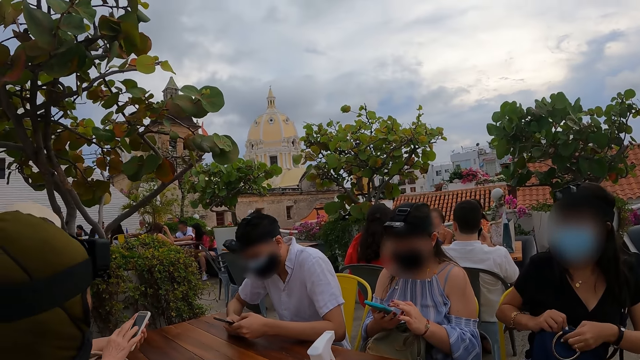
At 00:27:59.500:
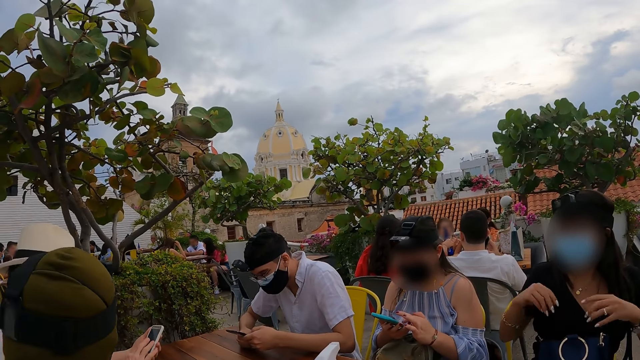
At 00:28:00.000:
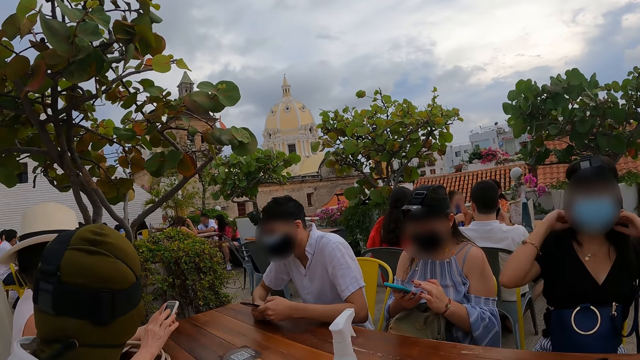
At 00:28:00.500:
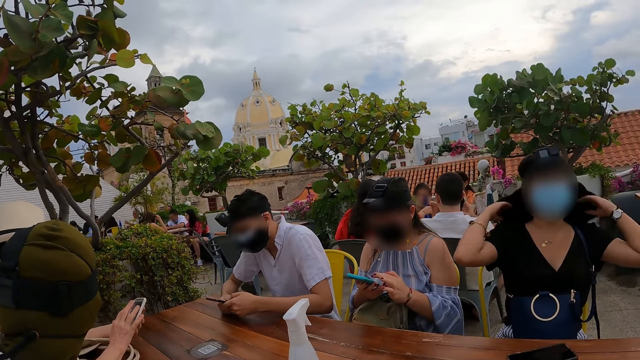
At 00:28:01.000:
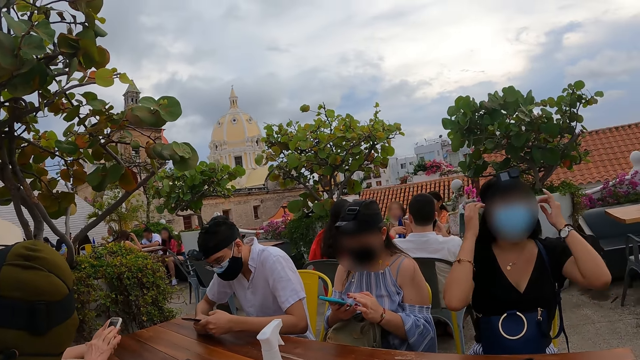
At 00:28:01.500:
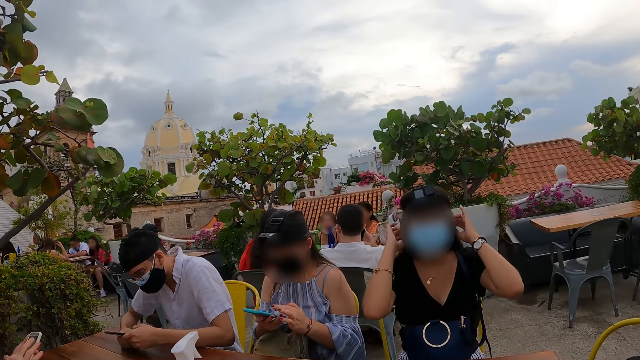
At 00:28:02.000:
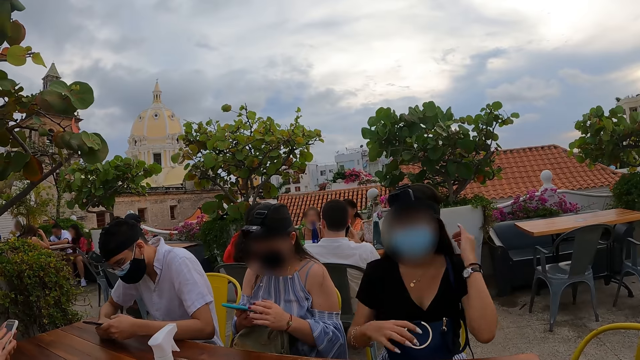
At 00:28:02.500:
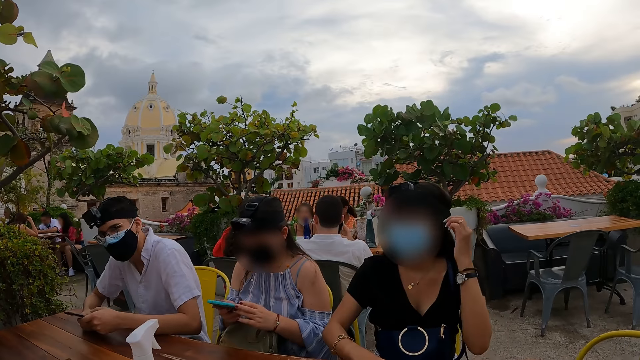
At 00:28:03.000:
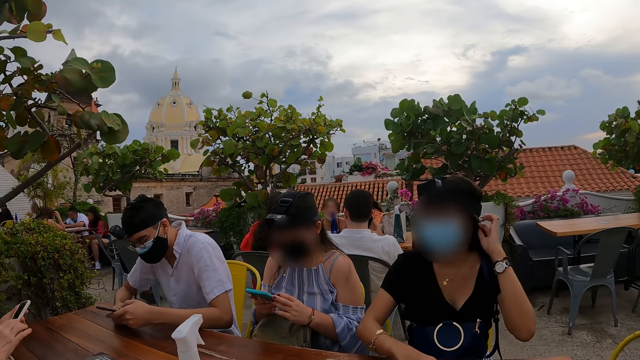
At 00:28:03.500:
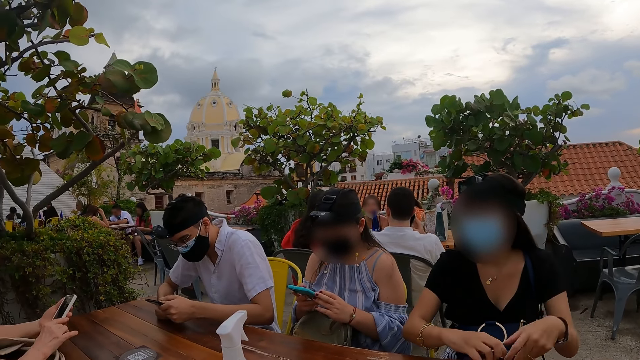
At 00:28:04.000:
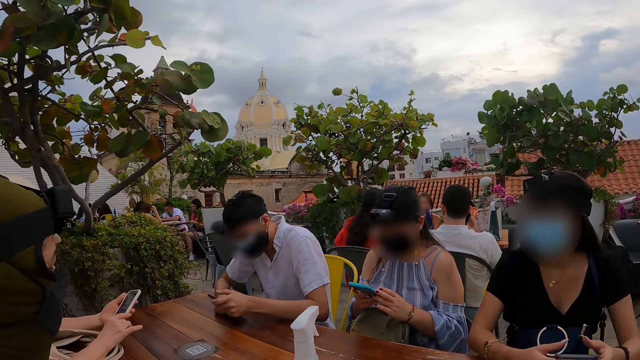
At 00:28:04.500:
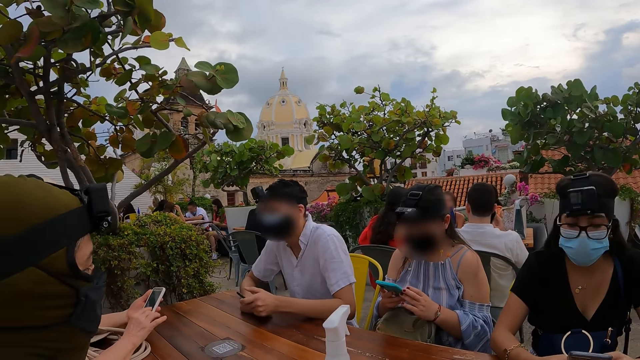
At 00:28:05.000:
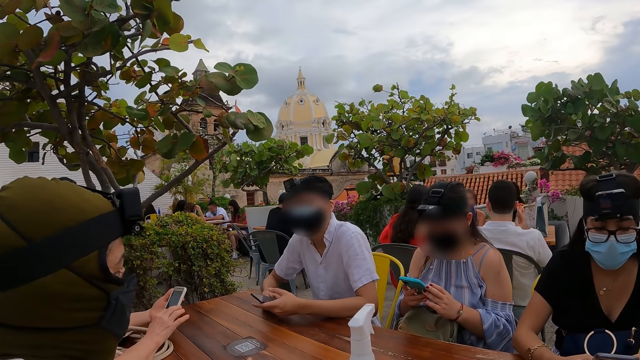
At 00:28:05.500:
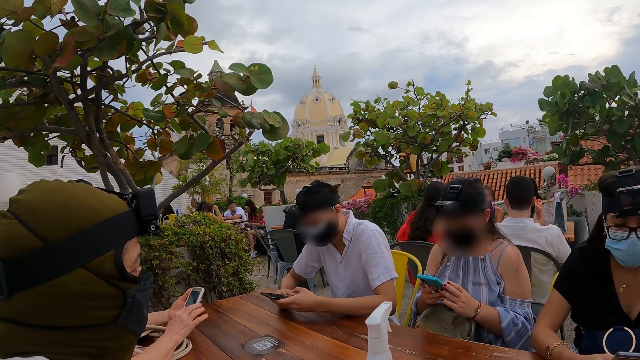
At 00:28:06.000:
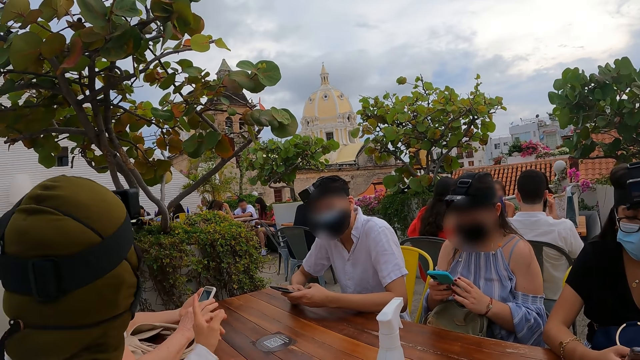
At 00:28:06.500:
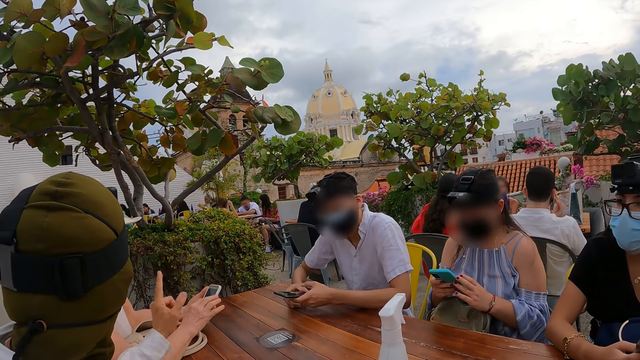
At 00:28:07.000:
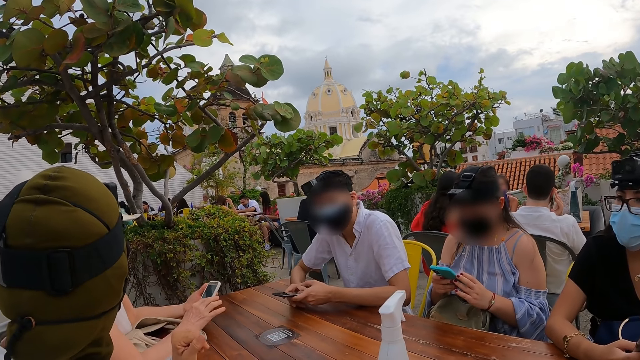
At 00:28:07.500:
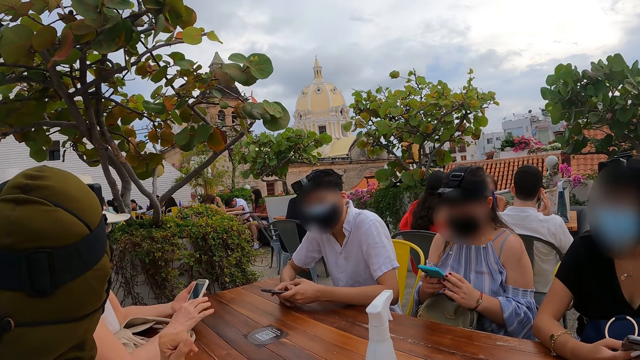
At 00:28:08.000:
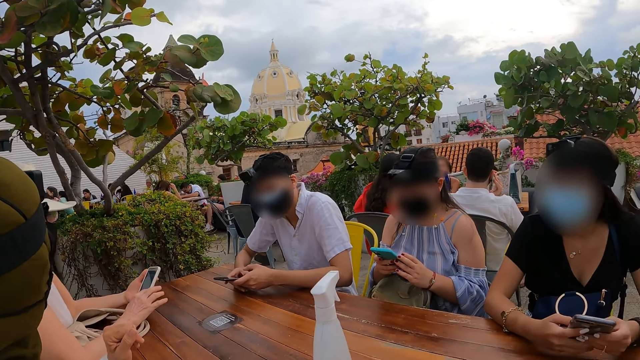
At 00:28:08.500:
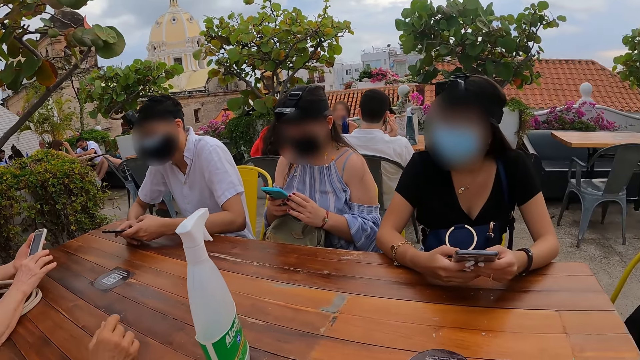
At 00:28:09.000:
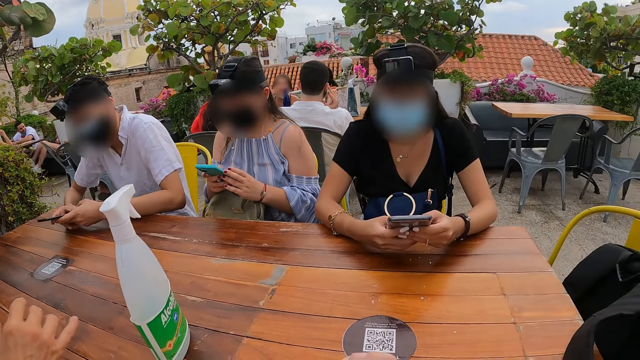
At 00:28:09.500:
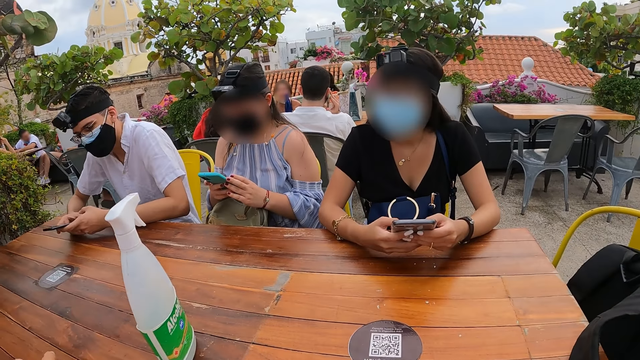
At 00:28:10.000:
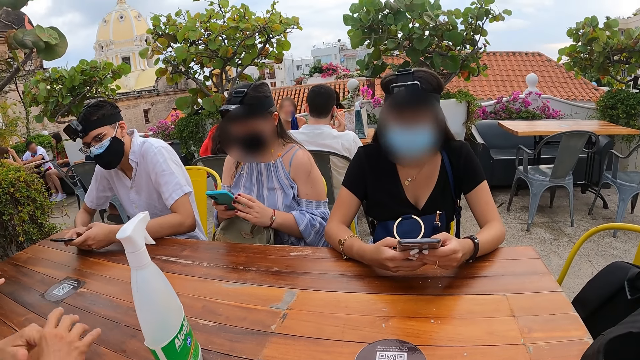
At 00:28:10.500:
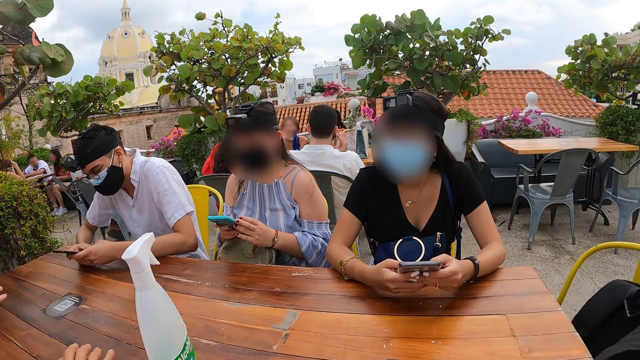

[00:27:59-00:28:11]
The fourth woman operates the phone with her right hand. The second woman operates the phone with her left hand. The first woman adjusts her hair with both hands. The second woman holds the phone with both hands. The first woman picks up a phone from the table with her right hand. The second woman operates the phone with her right hand. The first woman holds the phone with both hands. The first woman operates the phone with both hands. The third woman interacts with the camera wearer and a group of people.

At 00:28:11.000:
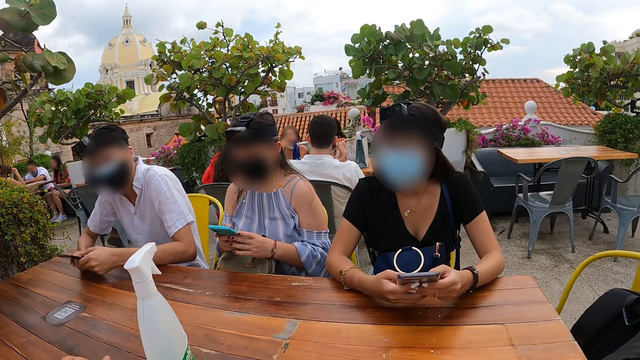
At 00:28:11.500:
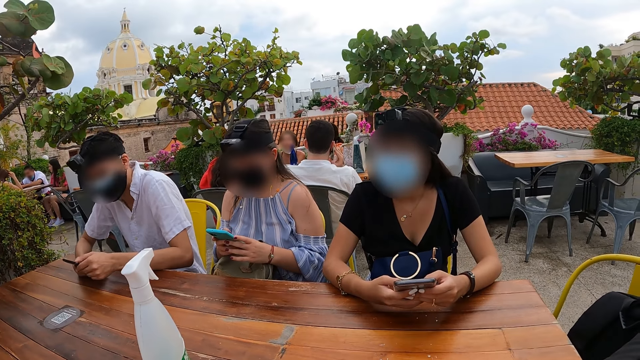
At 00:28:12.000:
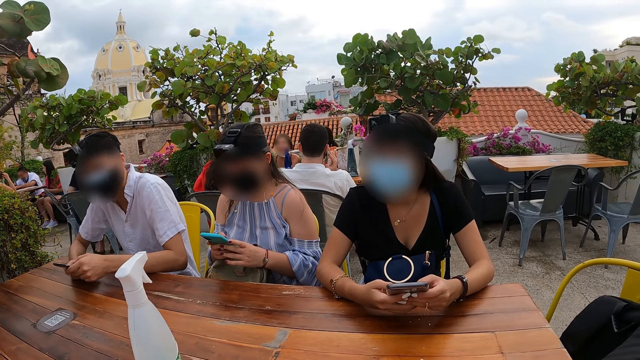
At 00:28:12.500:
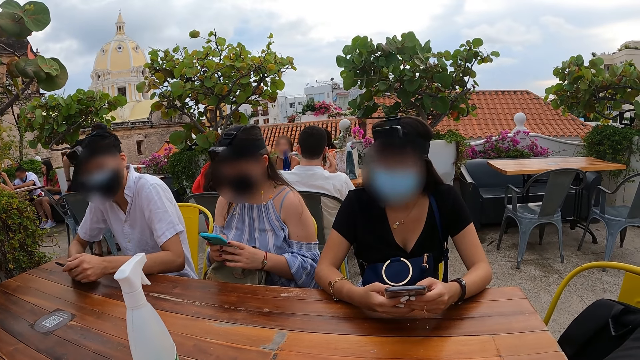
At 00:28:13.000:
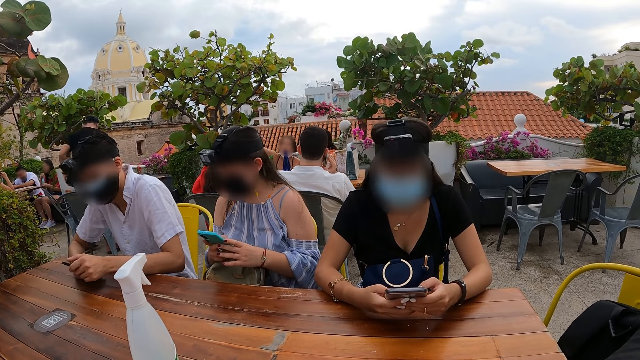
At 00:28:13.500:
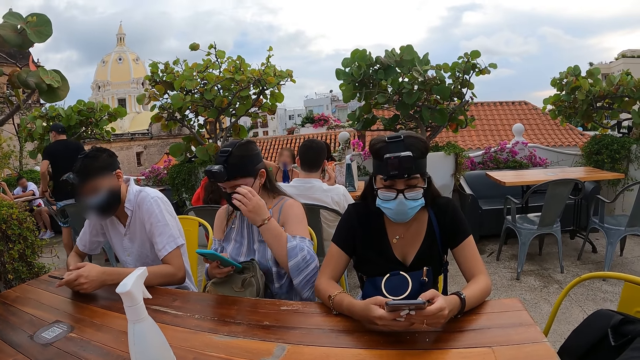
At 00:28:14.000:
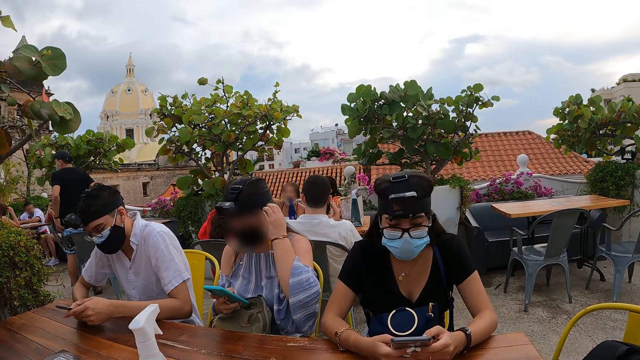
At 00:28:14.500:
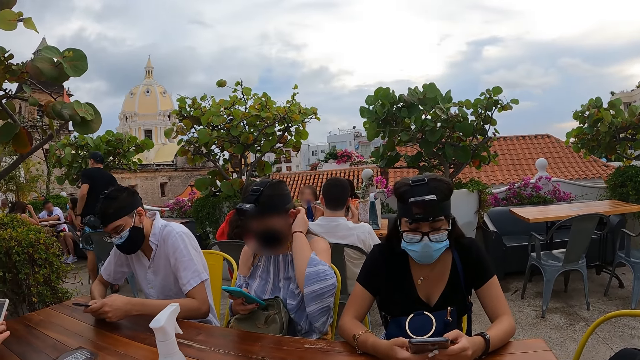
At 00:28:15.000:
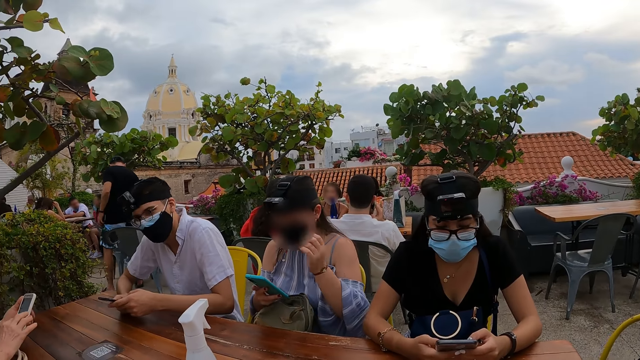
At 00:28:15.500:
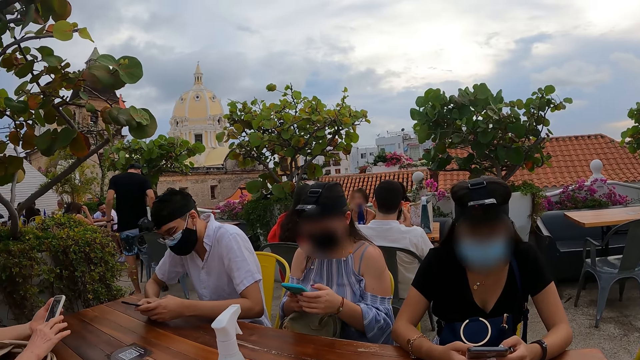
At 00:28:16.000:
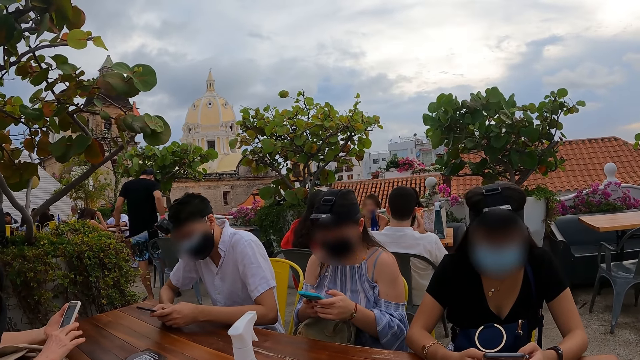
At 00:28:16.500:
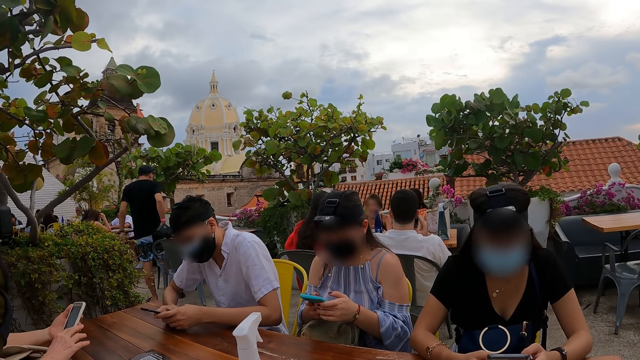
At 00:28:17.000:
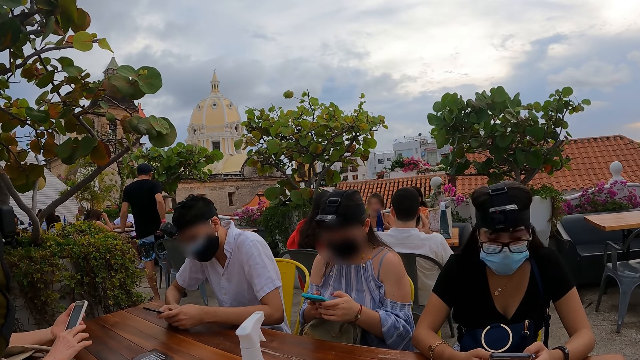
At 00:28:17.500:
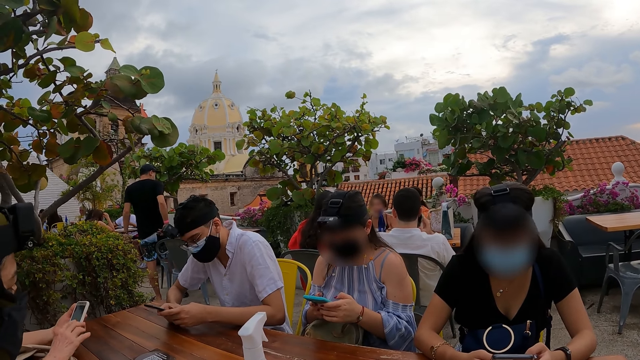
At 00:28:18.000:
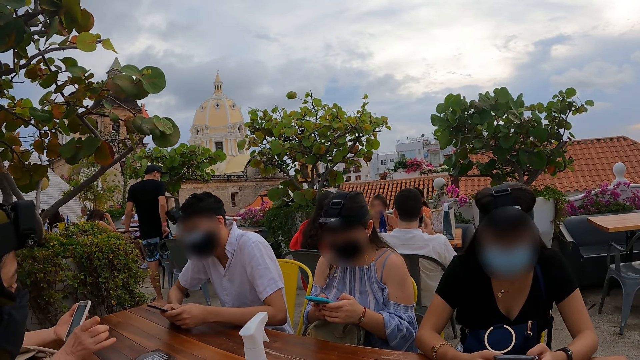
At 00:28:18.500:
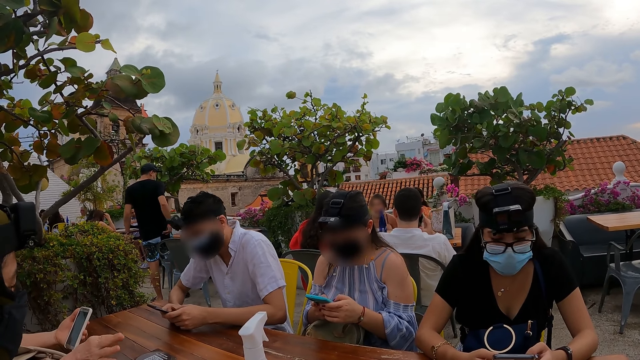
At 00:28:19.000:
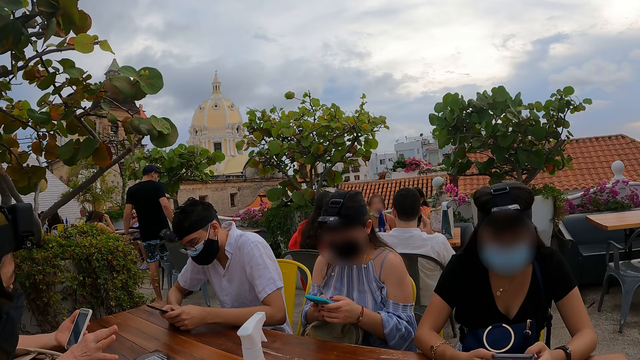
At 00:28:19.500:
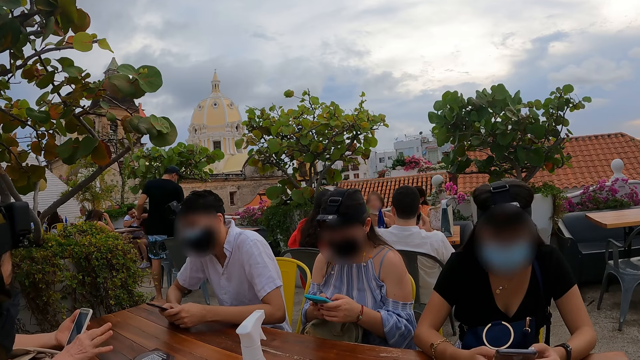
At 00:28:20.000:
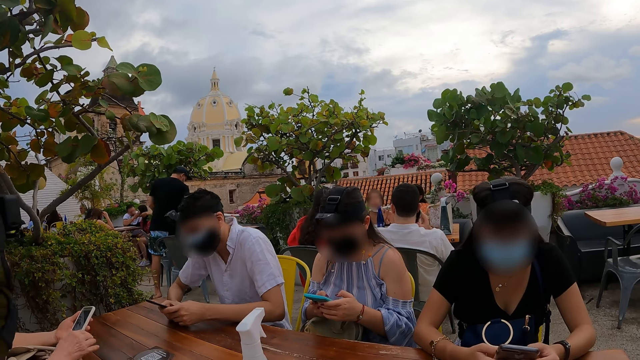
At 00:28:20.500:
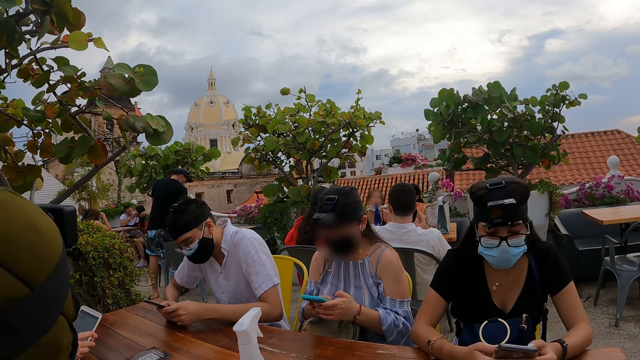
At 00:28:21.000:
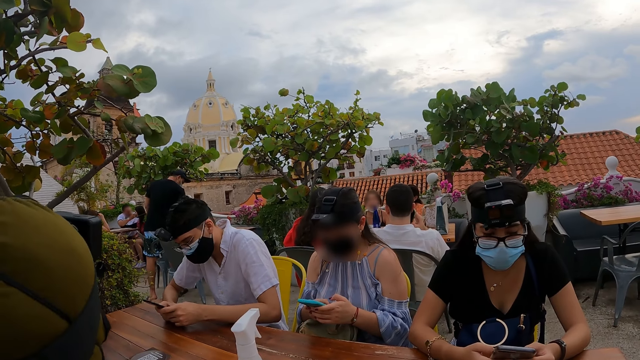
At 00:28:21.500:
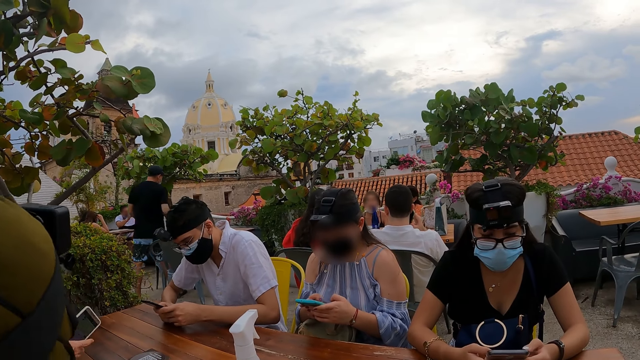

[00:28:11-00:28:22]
The woman holds the phone with her left hand. She adjusts her hair with her left hand. She holds the phone with both hands. She operates the phone with both hands.
